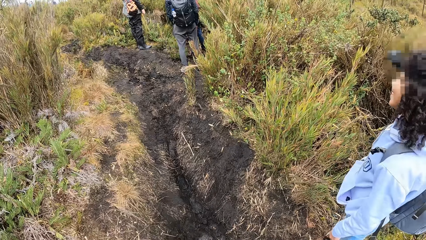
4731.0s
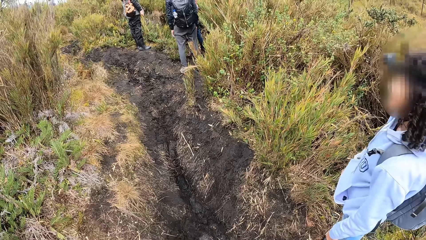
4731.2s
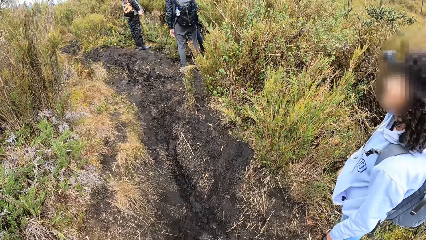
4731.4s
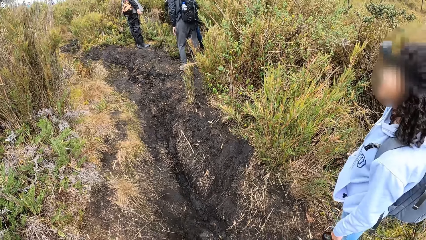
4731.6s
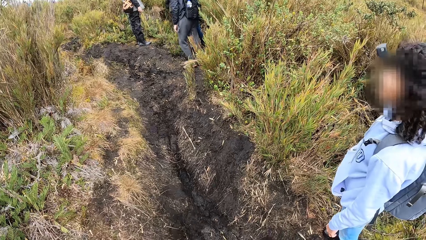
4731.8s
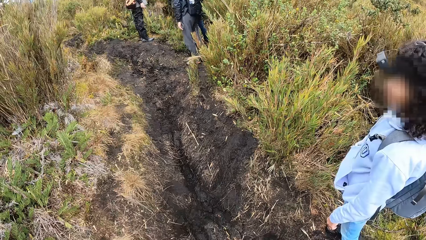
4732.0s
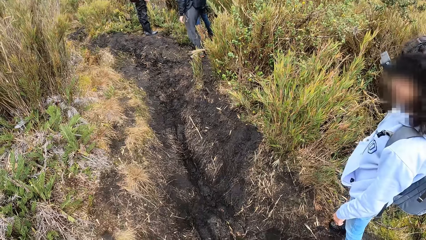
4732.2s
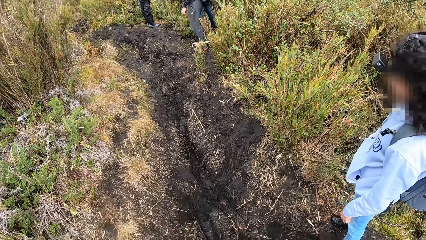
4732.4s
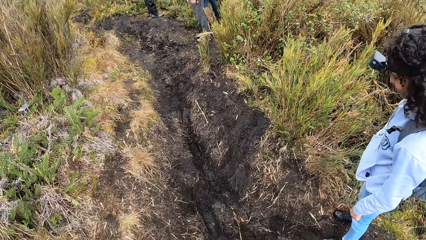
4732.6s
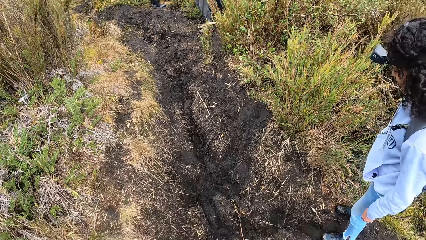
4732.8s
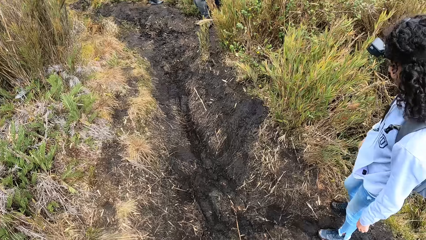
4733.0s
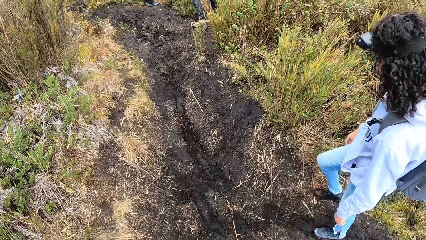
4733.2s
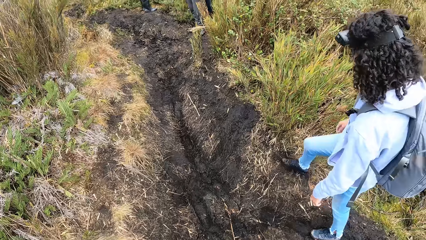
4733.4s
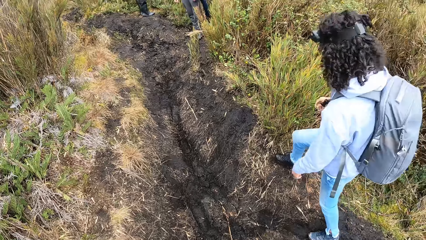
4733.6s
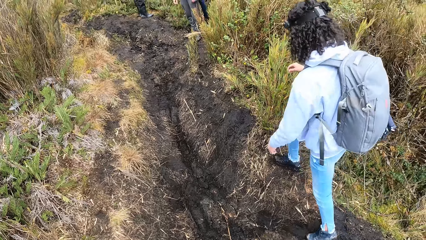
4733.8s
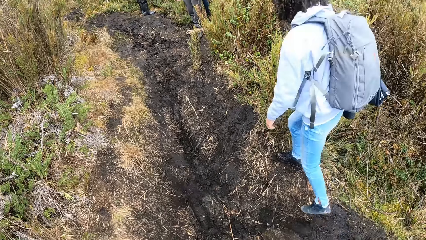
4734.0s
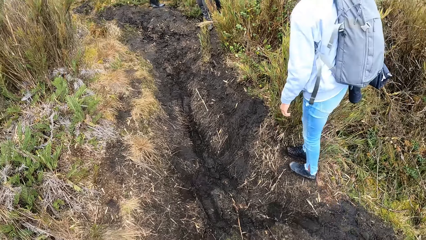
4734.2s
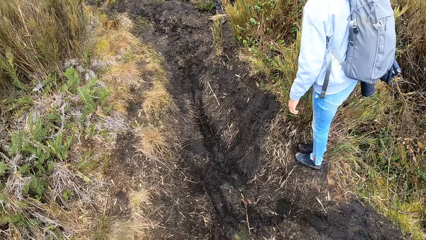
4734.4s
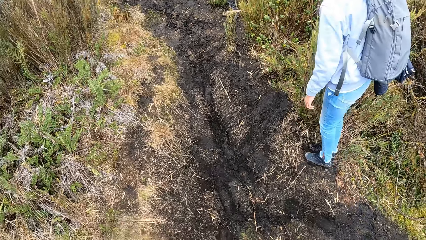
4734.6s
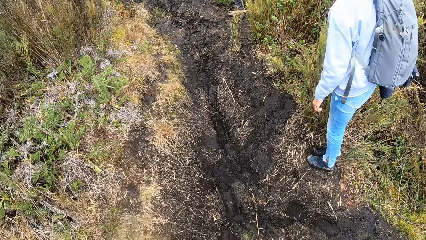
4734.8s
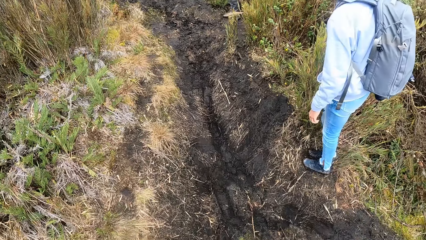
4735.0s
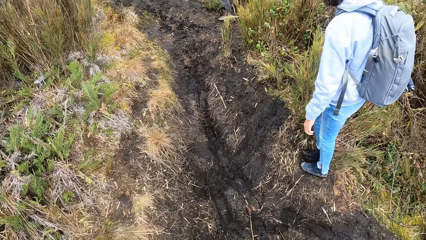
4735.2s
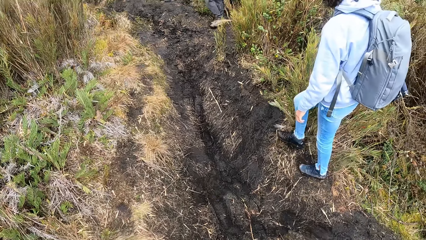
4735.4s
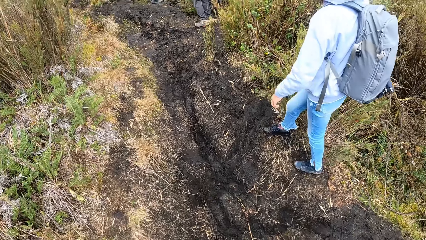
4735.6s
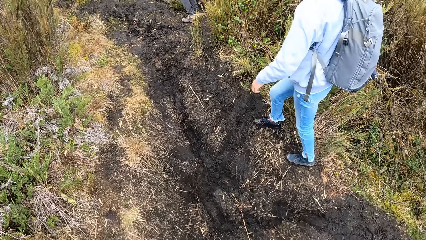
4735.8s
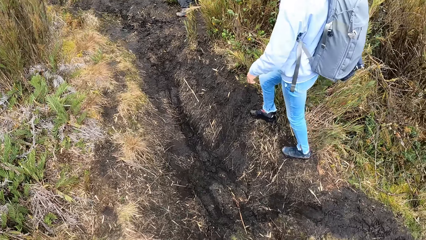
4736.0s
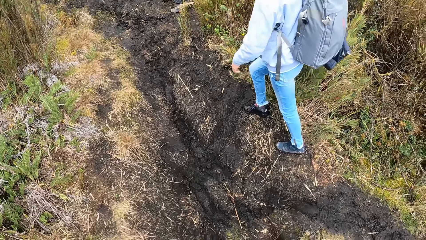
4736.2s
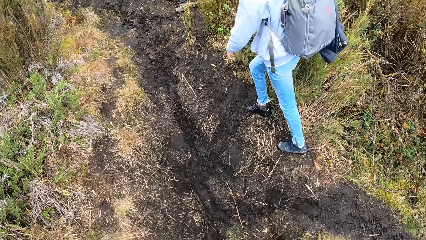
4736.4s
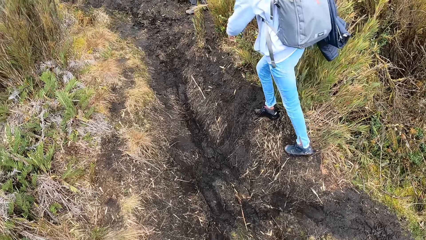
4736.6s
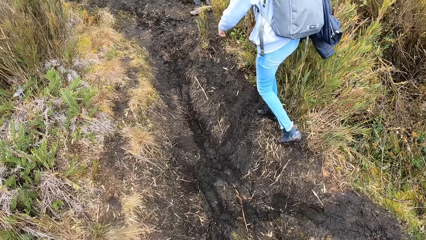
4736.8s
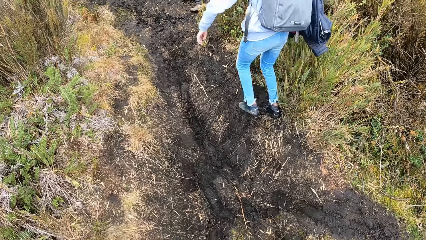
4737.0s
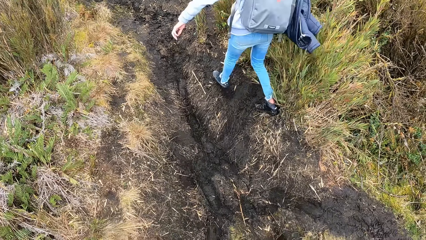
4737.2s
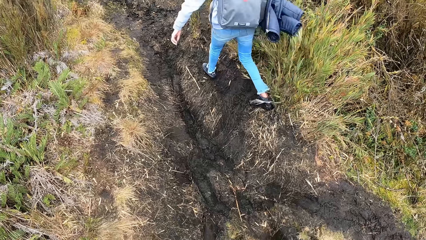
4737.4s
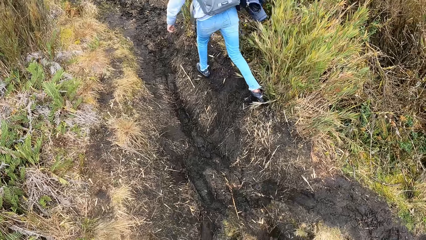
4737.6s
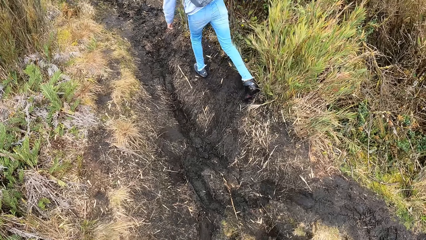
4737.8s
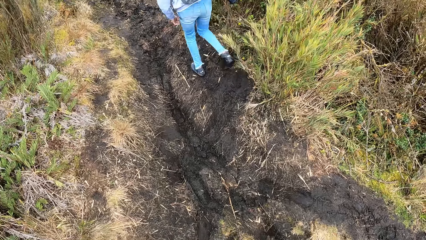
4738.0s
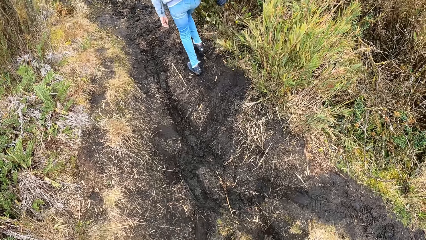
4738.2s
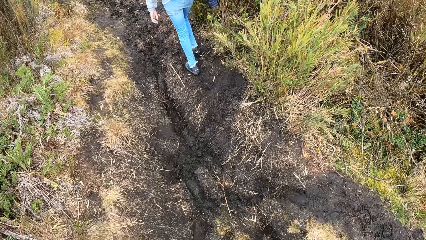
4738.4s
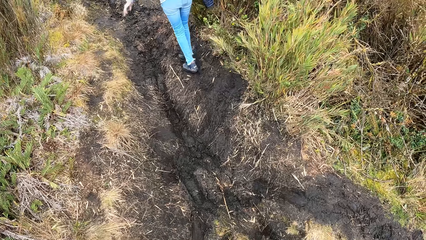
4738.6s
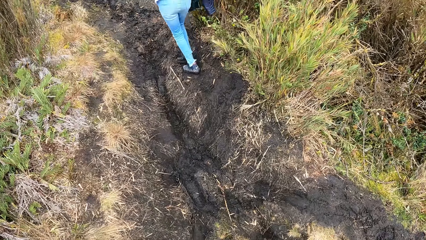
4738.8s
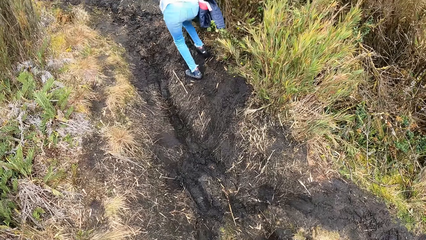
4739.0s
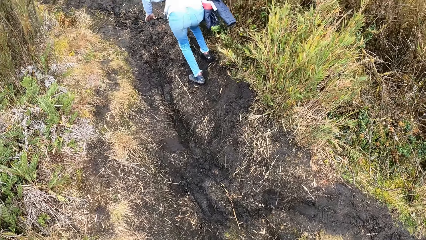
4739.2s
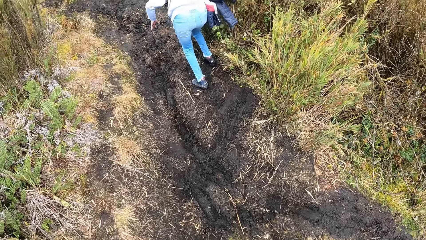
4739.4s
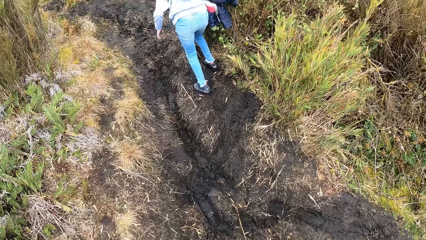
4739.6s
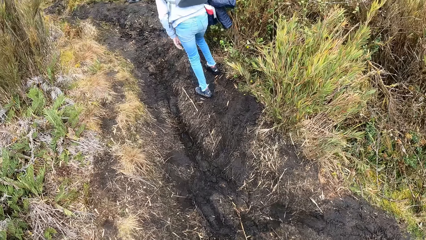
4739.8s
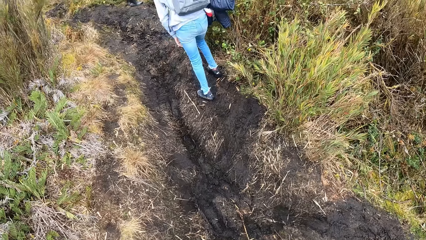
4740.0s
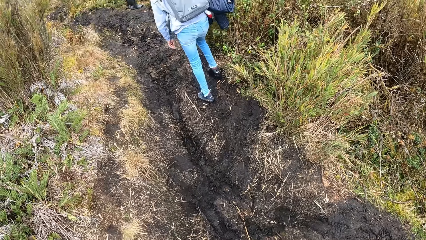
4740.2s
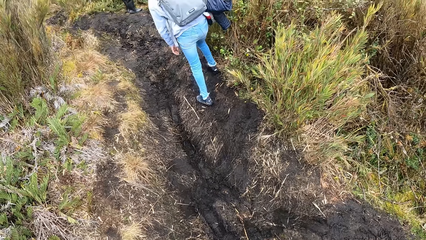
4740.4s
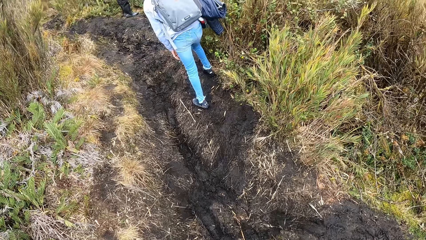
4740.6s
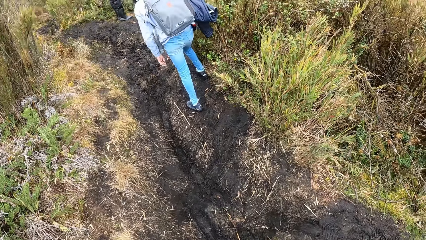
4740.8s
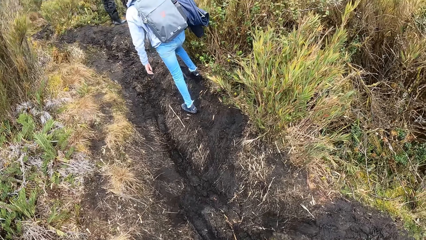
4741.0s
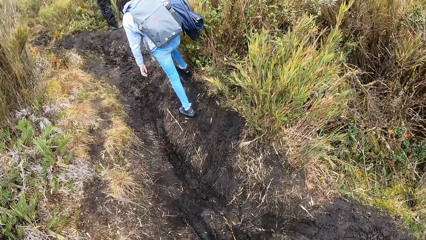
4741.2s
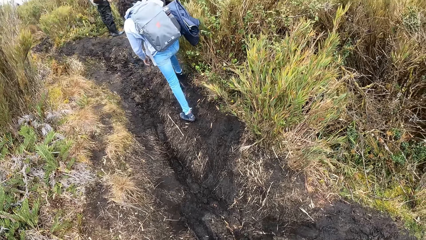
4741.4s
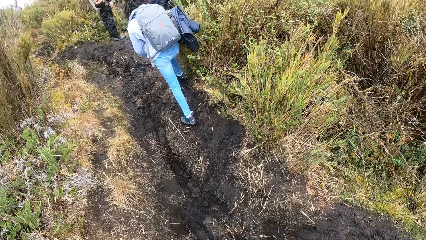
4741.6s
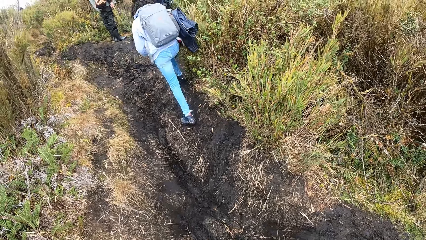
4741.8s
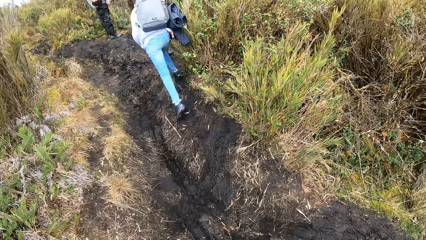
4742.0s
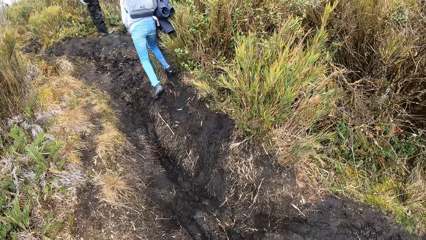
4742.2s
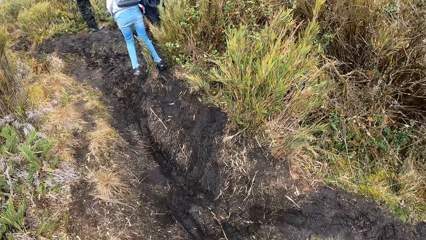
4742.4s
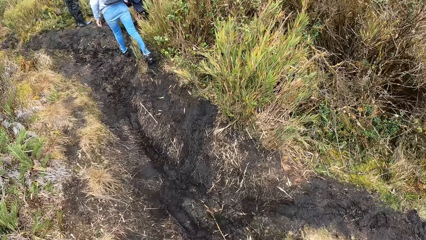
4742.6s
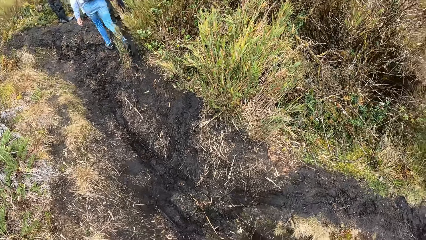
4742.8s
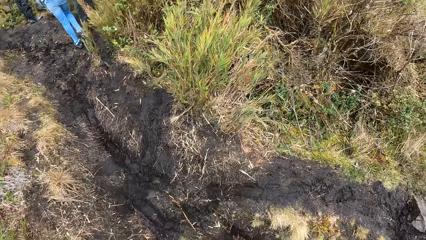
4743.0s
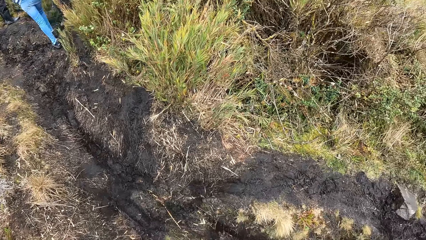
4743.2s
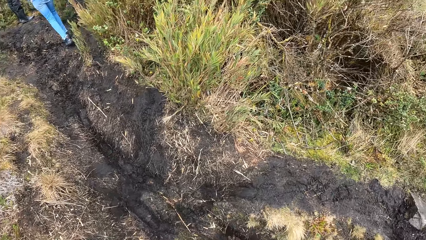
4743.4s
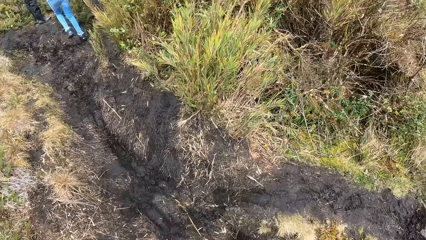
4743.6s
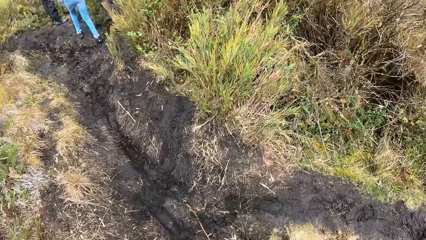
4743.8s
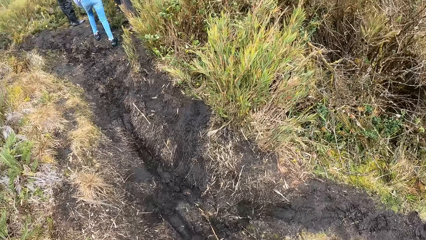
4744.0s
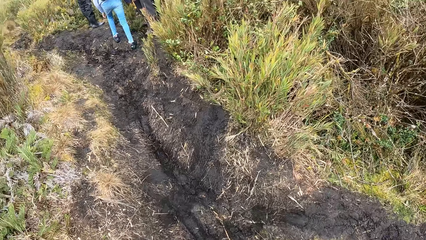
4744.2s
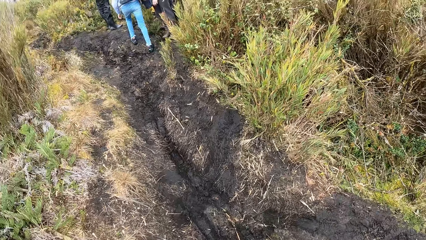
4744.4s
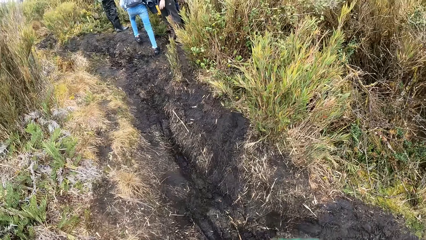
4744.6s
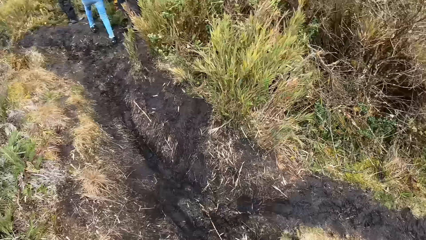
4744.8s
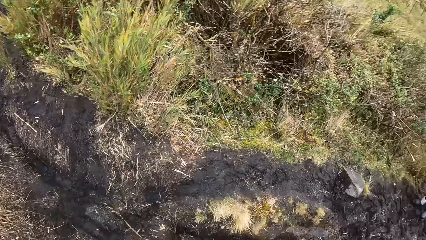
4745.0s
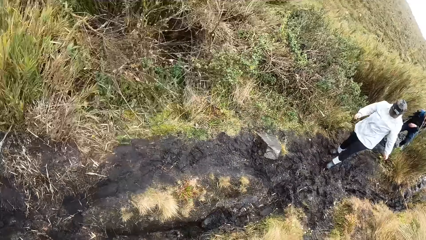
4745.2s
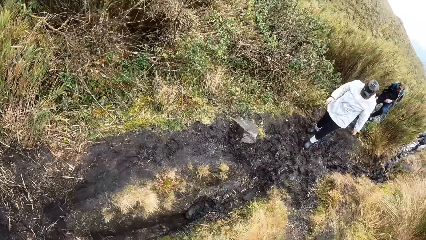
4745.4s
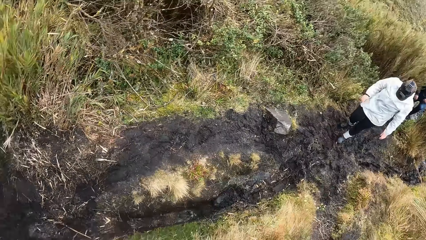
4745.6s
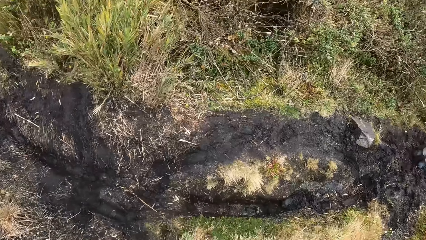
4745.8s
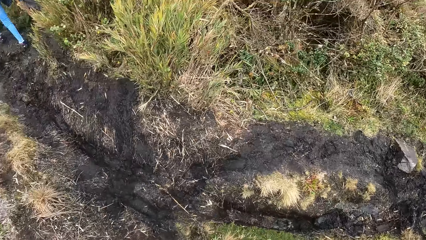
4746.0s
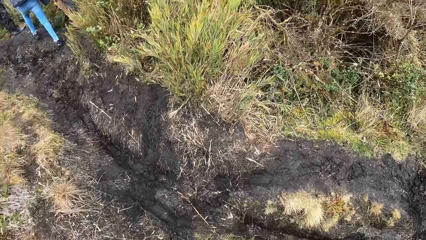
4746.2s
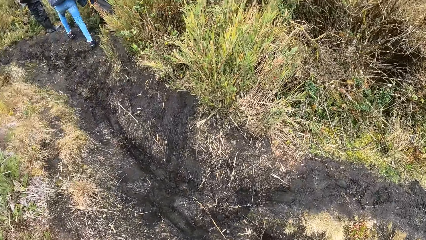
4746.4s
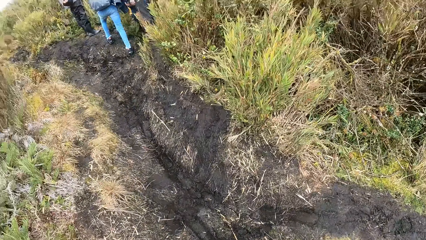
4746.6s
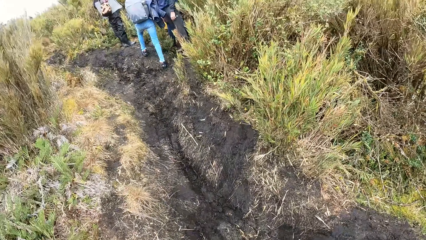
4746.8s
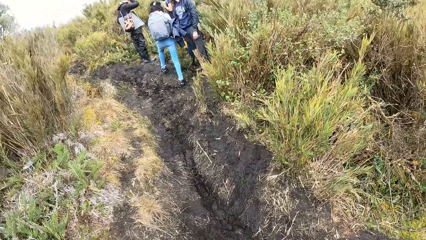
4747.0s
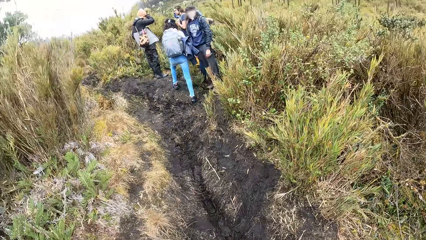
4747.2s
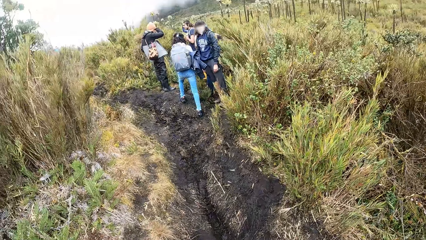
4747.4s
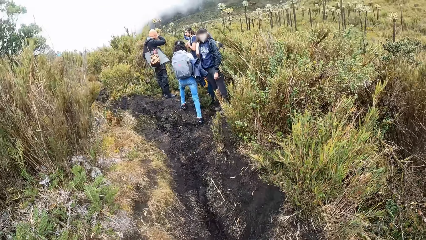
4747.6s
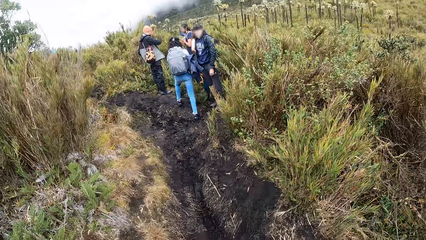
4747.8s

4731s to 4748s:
The woman walks away. Another woman walks around. Another woman and a man walk towards the camera wearer. The camera wearer looks around.
